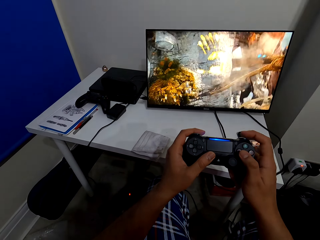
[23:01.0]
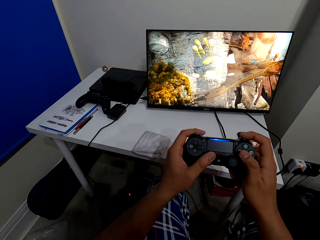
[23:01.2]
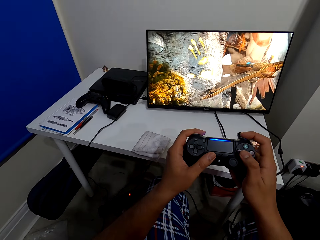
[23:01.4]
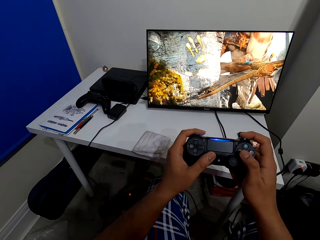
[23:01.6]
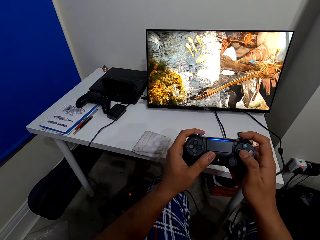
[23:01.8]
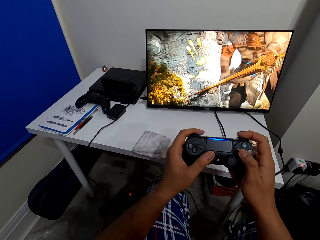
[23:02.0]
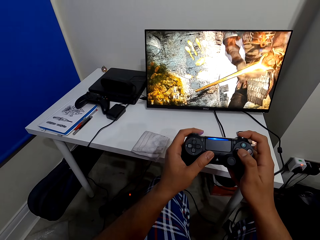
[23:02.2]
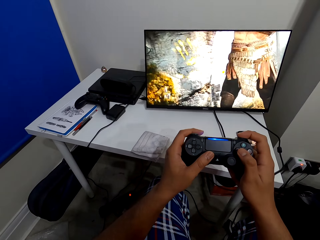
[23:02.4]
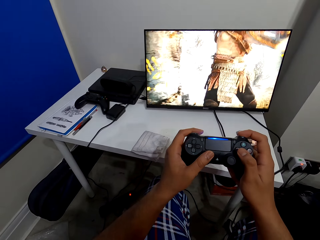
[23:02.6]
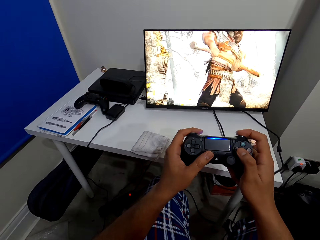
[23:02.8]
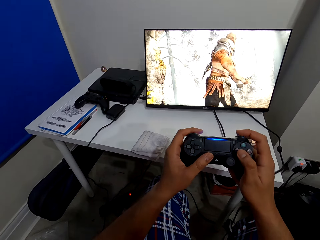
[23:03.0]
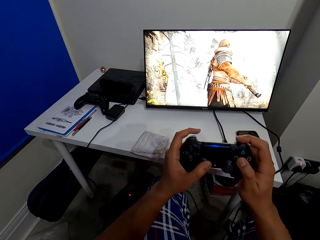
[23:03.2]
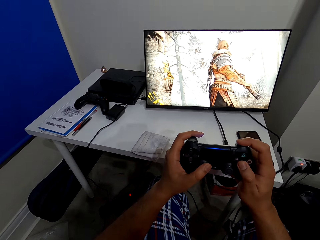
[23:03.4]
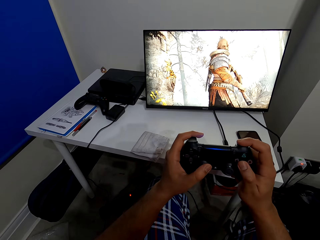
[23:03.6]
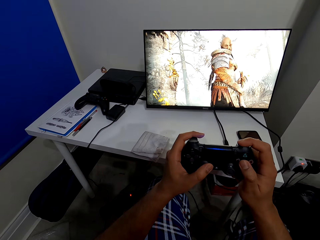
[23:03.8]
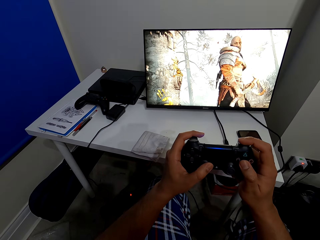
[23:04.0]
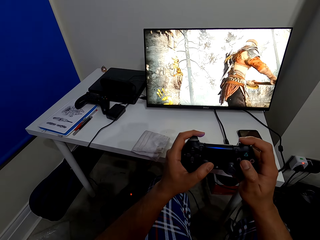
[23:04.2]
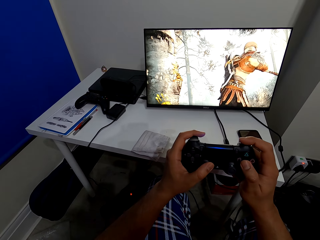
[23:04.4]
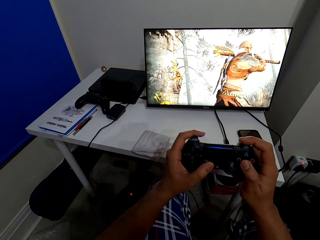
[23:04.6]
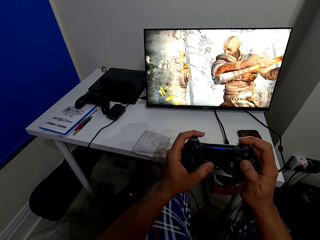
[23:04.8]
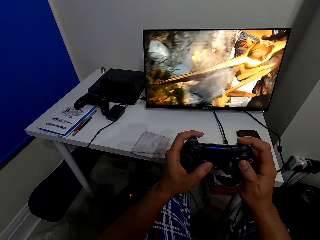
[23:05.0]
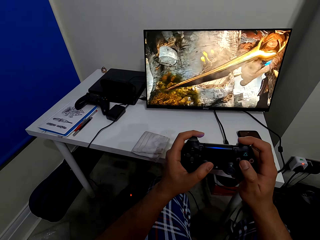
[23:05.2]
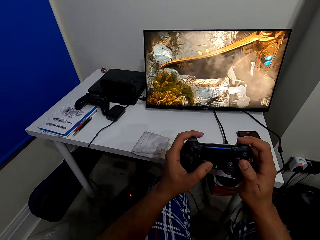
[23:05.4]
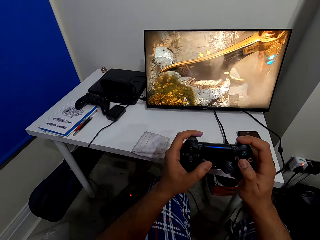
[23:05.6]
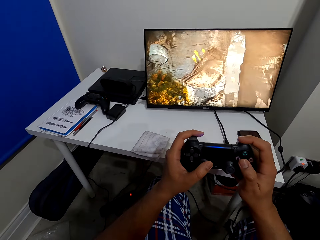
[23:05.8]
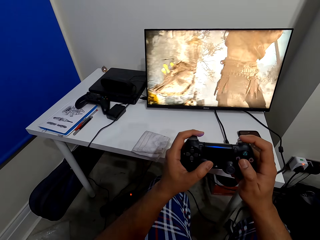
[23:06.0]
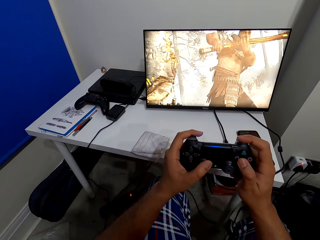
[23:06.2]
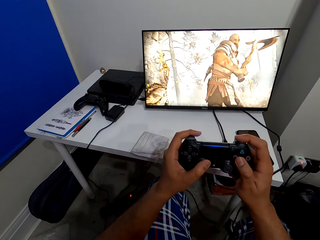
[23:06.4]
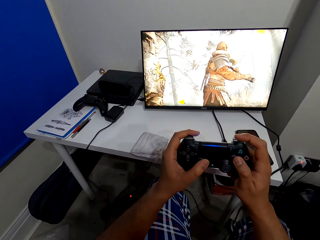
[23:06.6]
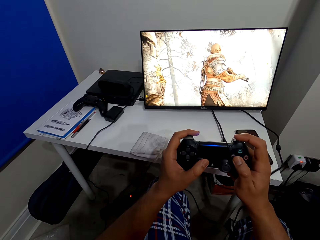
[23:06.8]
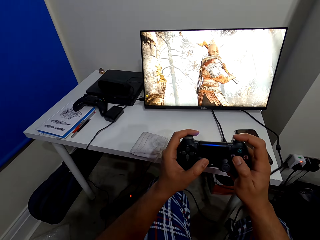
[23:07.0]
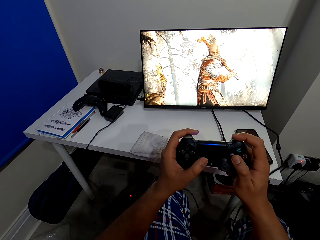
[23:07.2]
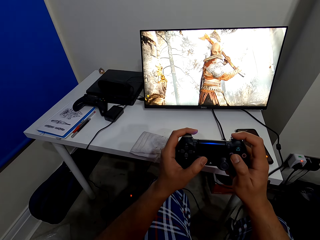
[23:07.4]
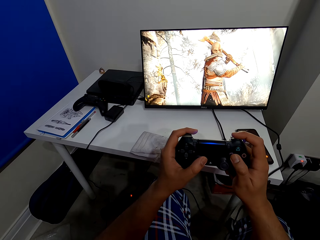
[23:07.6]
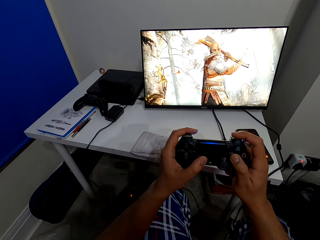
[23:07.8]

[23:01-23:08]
The camera wearer plays PS games.

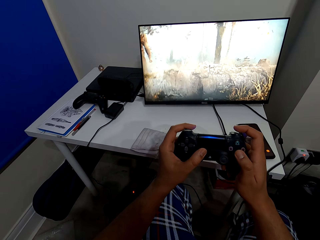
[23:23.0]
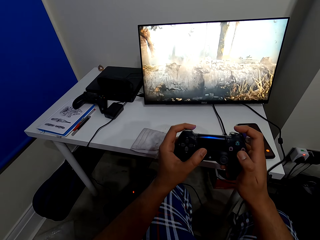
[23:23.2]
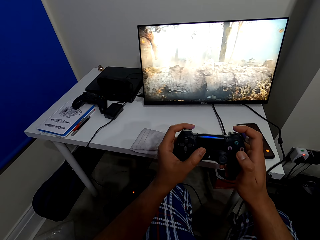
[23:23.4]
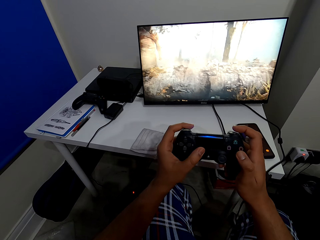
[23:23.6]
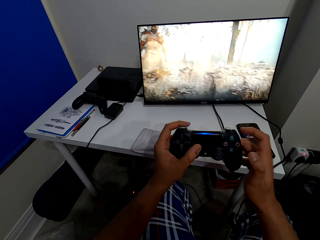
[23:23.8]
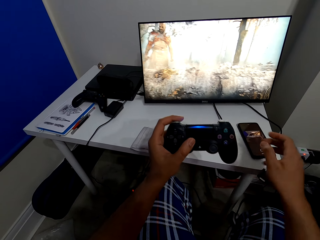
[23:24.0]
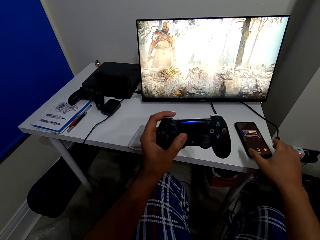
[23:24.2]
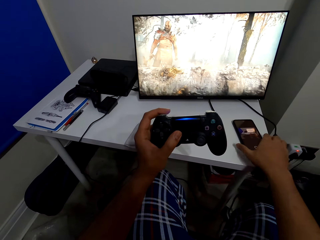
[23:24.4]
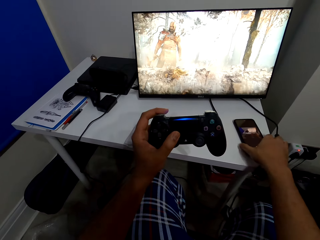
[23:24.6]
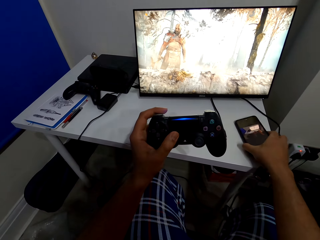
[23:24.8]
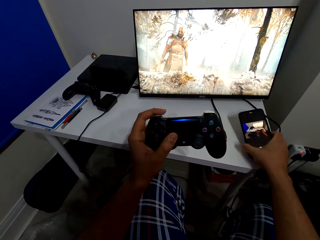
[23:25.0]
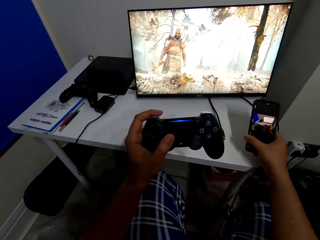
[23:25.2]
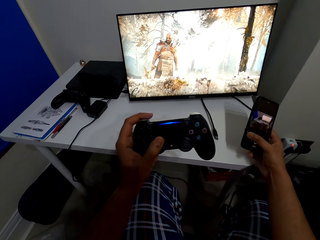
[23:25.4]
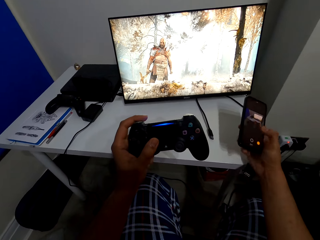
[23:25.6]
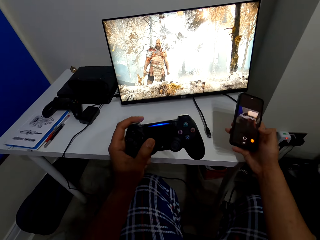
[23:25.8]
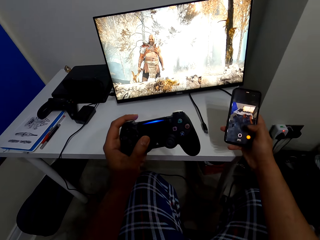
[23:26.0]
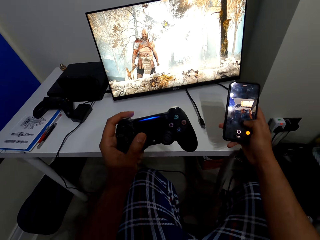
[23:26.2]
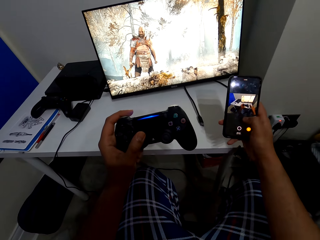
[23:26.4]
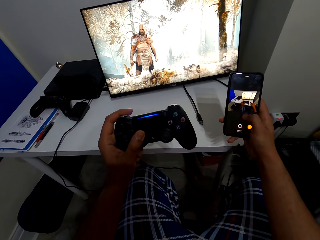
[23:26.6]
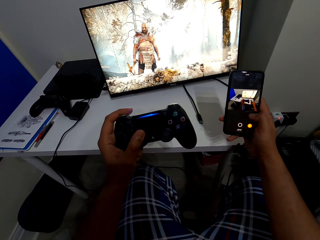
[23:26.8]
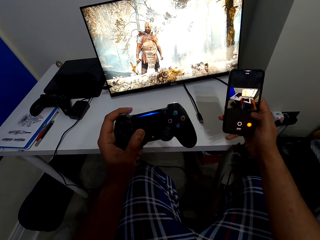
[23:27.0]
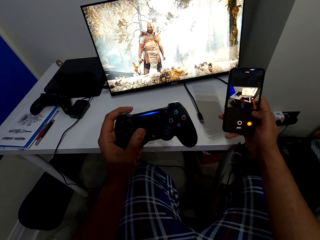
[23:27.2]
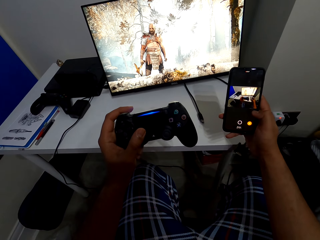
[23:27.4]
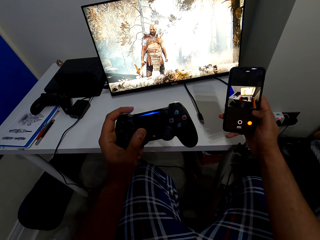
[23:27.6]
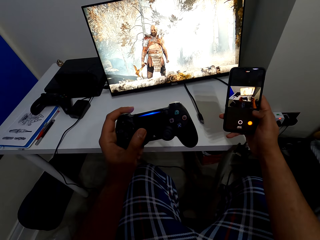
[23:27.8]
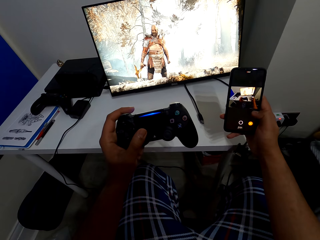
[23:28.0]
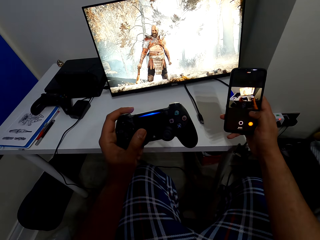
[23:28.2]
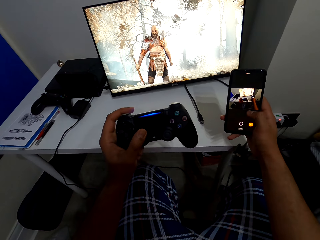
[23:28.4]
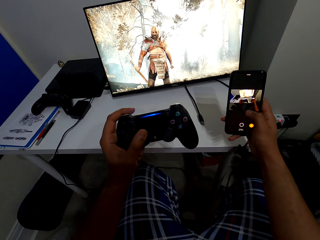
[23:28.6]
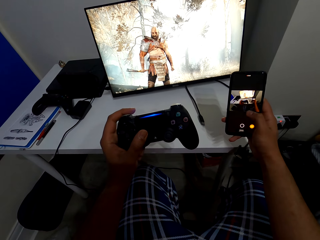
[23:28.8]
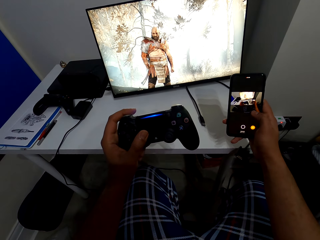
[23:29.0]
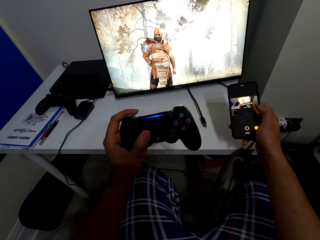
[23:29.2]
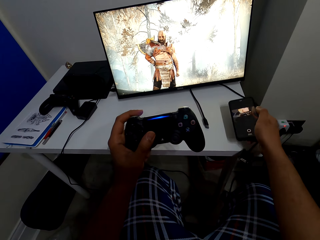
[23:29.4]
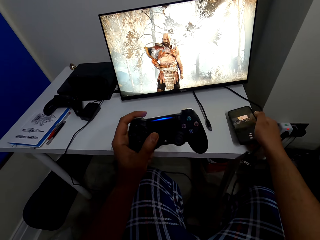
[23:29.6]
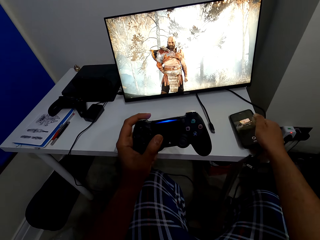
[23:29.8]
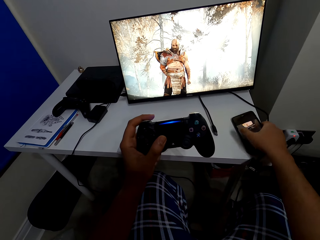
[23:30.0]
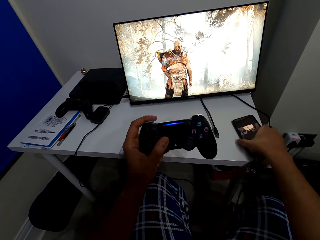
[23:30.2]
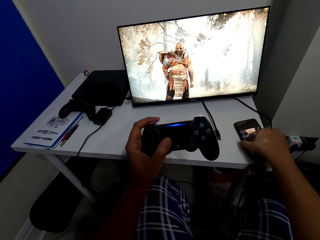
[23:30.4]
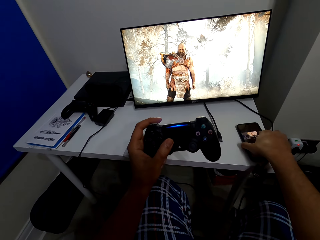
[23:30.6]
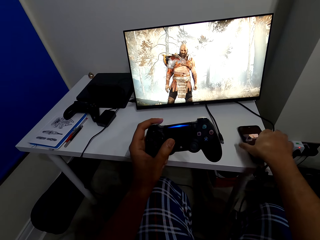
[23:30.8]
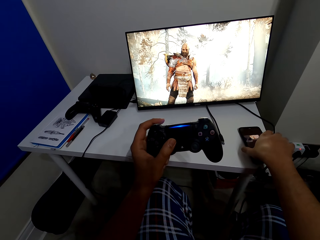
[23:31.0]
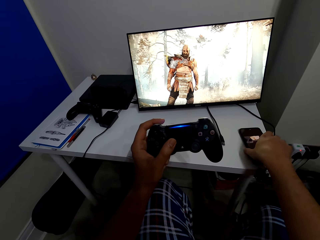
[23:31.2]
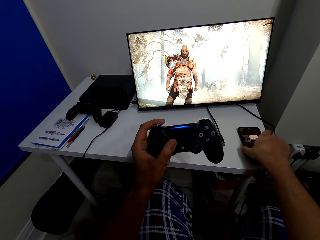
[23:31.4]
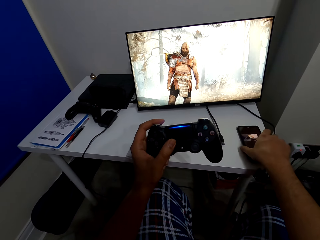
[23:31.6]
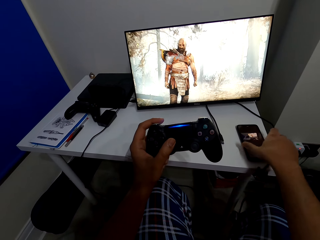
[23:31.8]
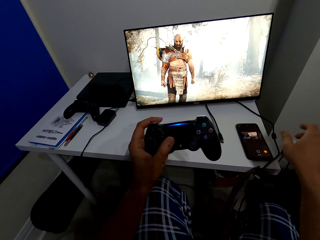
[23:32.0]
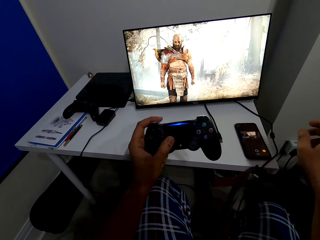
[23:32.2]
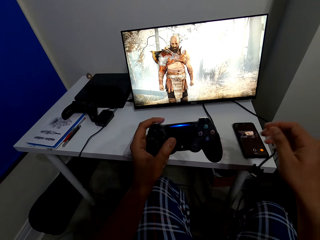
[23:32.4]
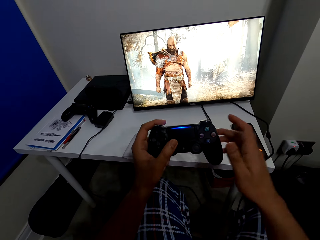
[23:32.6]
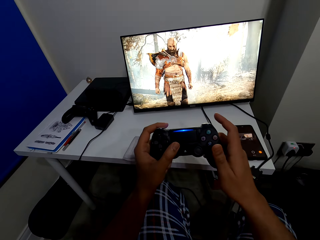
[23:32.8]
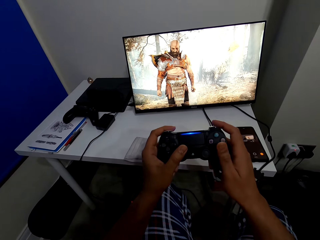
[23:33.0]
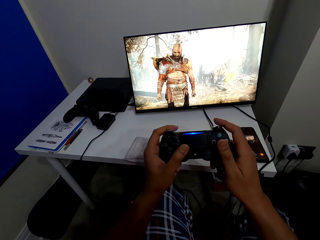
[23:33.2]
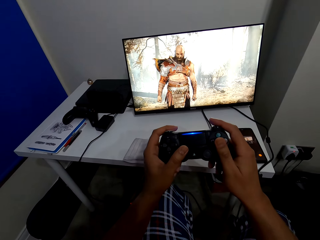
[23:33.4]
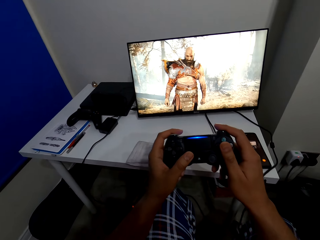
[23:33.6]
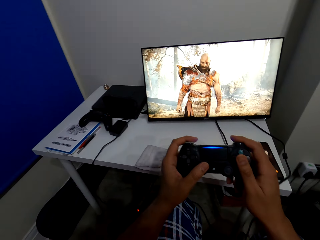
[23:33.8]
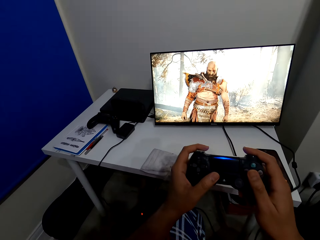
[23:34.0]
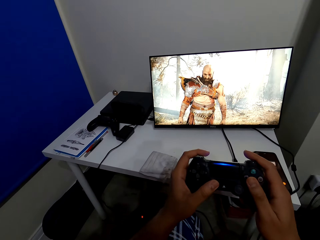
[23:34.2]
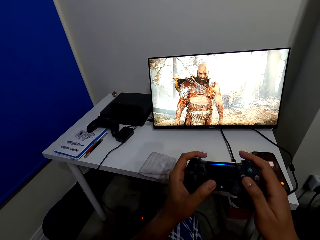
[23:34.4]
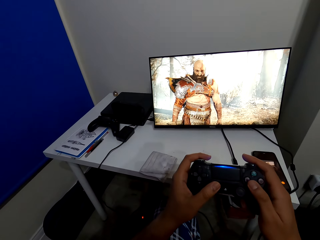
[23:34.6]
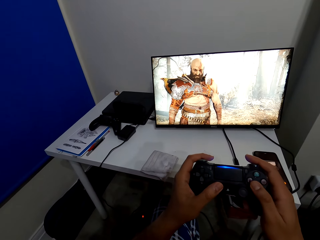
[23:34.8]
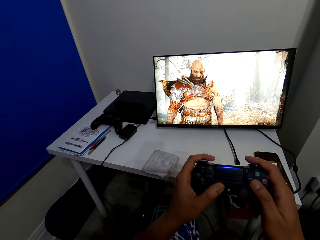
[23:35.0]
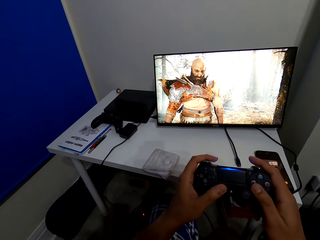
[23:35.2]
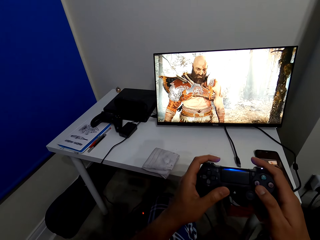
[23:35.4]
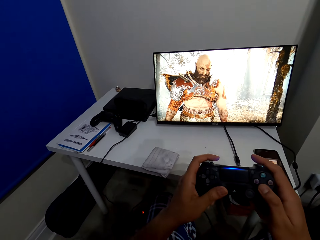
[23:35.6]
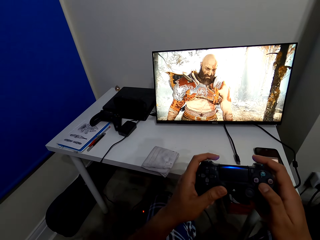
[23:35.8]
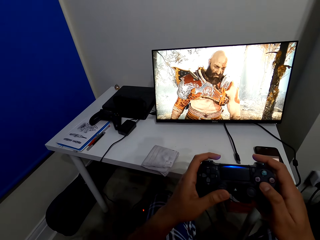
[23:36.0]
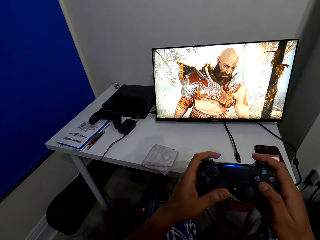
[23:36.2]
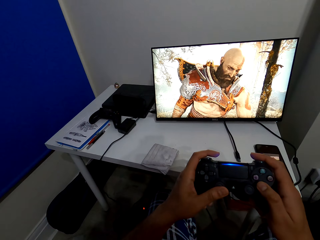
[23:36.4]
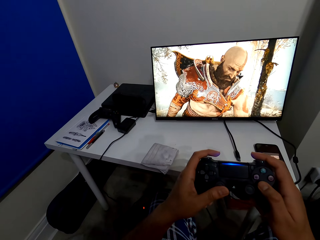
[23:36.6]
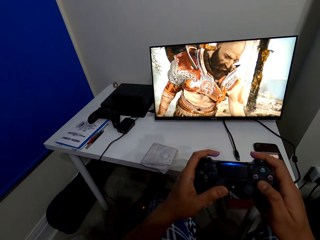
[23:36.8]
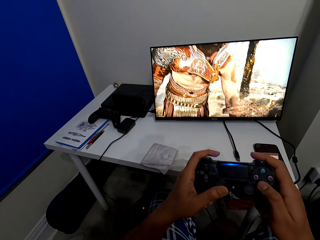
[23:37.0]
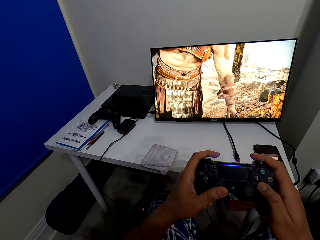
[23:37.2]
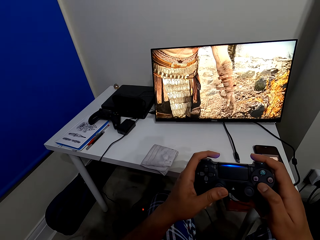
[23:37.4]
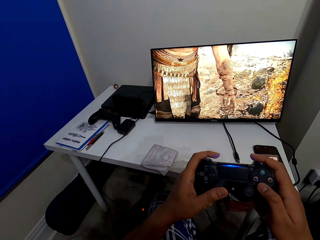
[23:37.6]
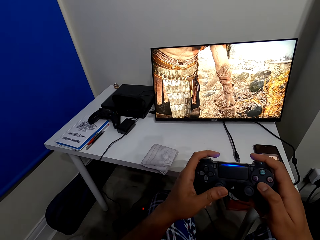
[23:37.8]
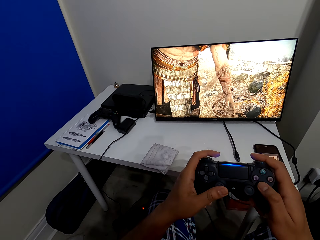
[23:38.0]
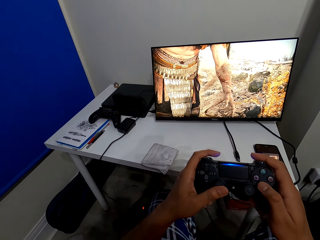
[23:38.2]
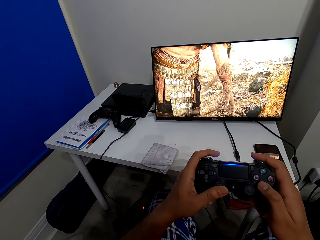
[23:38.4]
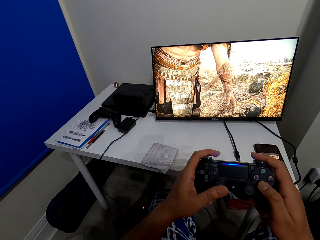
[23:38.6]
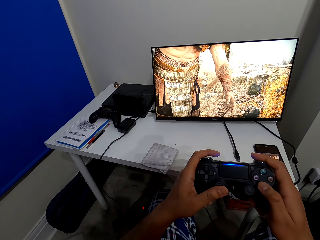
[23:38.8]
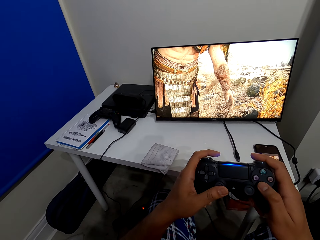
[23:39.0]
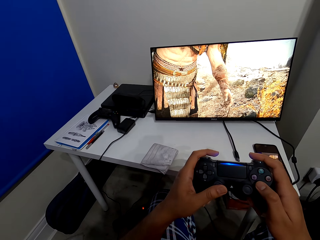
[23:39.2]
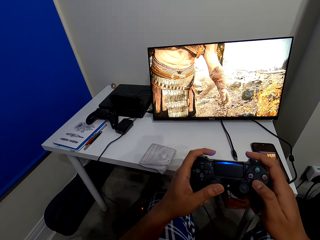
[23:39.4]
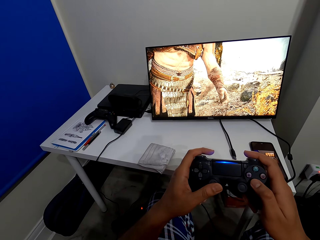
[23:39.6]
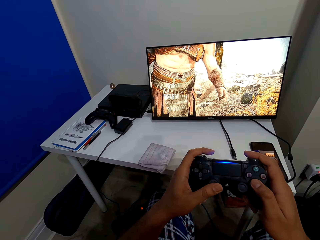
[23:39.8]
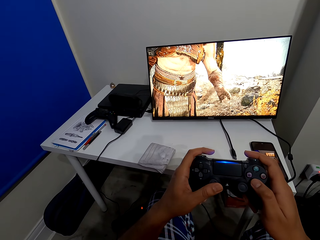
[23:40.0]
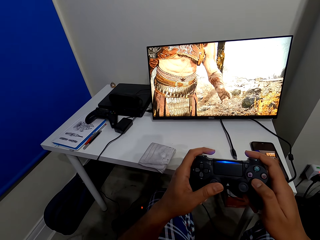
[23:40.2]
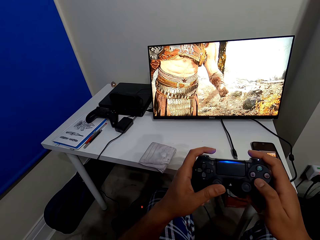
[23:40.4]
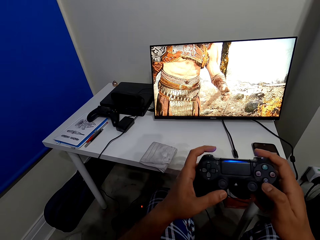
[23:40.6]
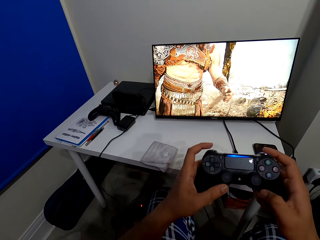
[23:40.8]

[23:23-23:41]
The camera wearer picks up the phone on the table. They look at the phone. They scroll on the phone. They place the phone on the table. They click on the phone button. They hold the game pad. They play PS games.
